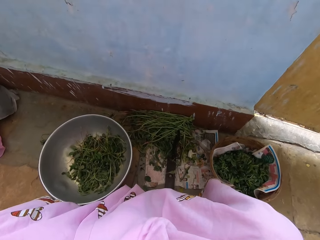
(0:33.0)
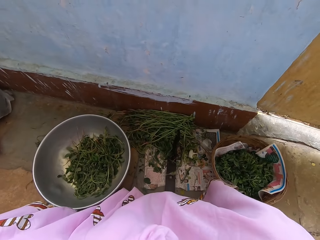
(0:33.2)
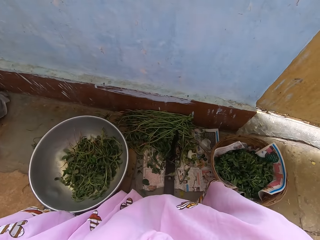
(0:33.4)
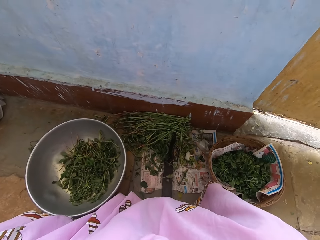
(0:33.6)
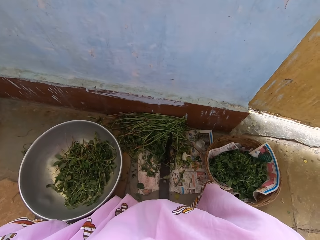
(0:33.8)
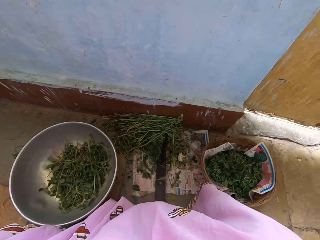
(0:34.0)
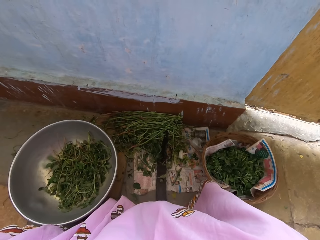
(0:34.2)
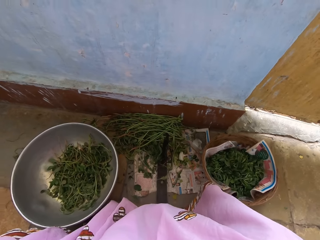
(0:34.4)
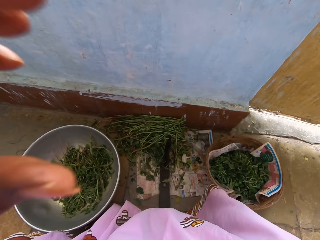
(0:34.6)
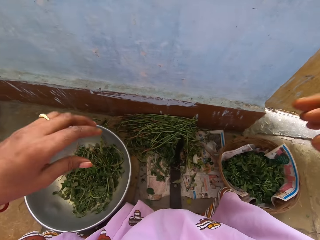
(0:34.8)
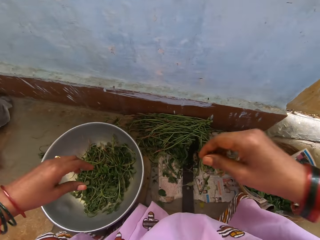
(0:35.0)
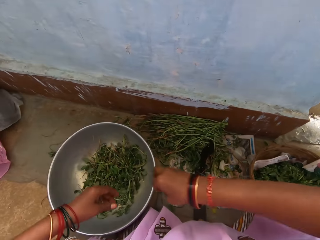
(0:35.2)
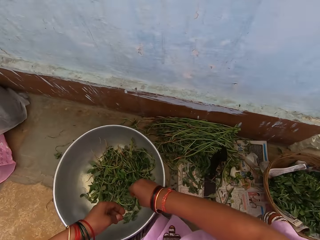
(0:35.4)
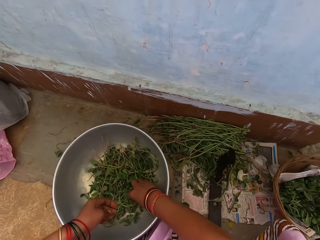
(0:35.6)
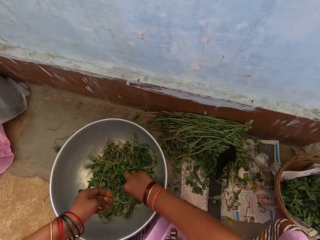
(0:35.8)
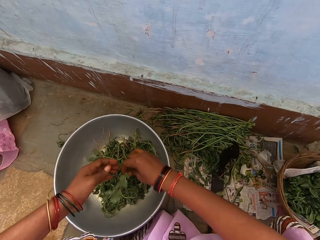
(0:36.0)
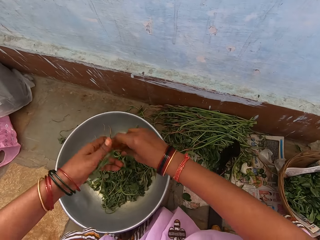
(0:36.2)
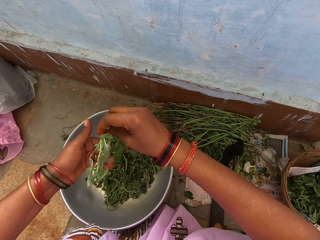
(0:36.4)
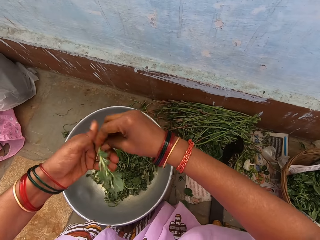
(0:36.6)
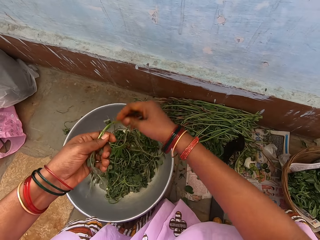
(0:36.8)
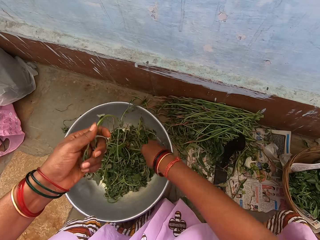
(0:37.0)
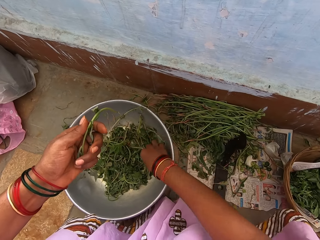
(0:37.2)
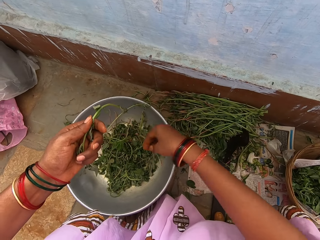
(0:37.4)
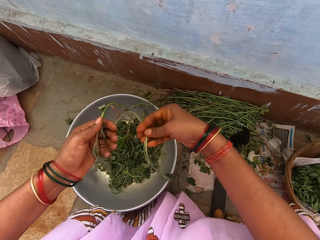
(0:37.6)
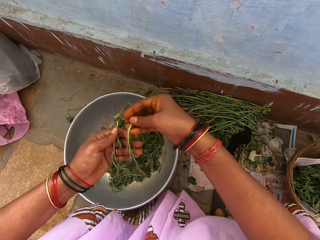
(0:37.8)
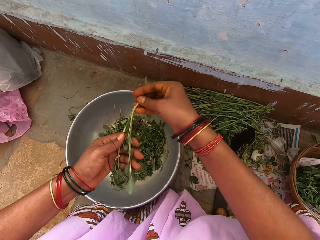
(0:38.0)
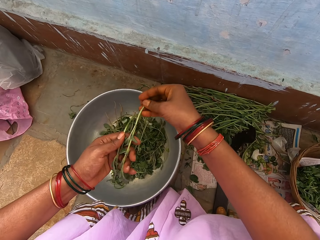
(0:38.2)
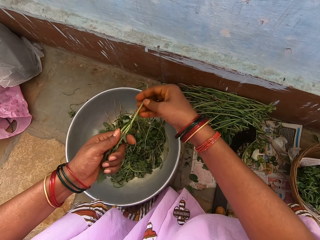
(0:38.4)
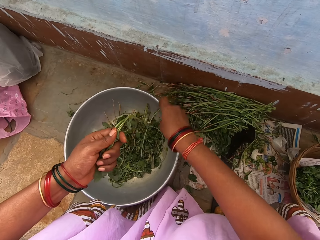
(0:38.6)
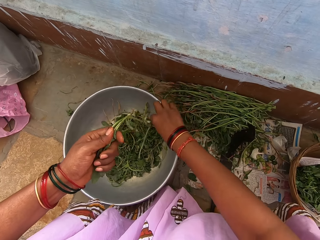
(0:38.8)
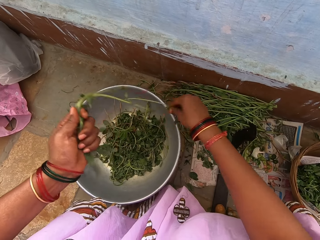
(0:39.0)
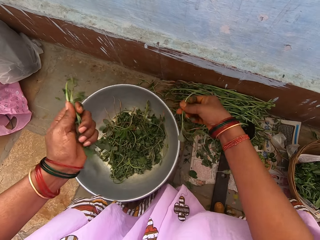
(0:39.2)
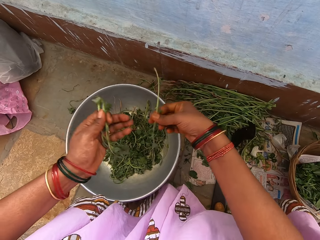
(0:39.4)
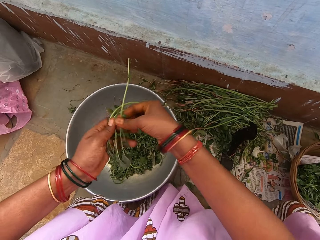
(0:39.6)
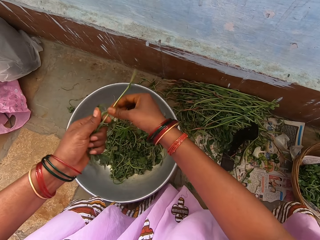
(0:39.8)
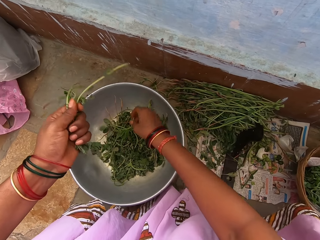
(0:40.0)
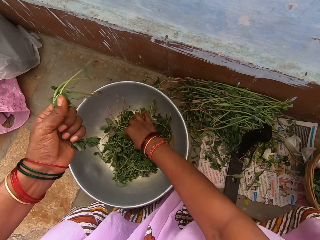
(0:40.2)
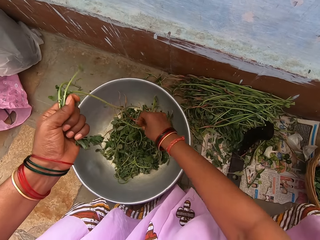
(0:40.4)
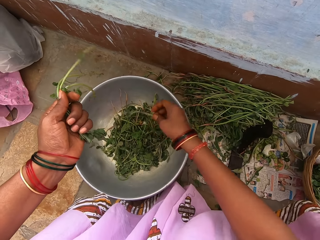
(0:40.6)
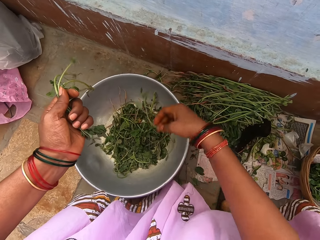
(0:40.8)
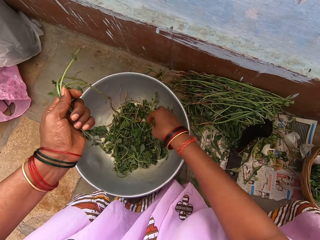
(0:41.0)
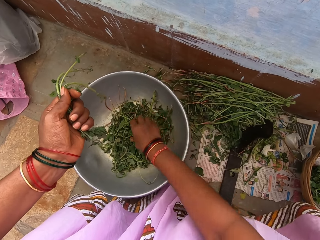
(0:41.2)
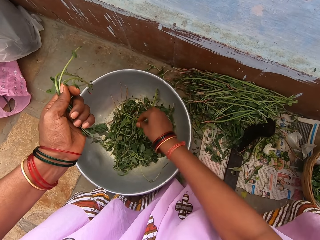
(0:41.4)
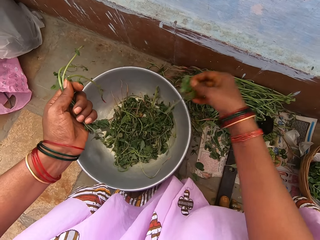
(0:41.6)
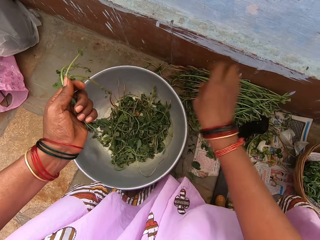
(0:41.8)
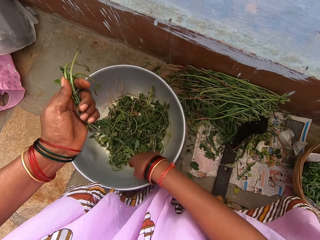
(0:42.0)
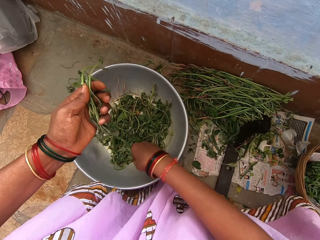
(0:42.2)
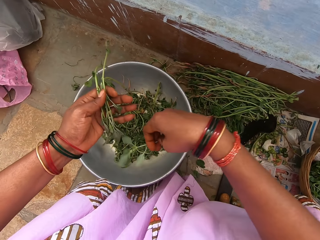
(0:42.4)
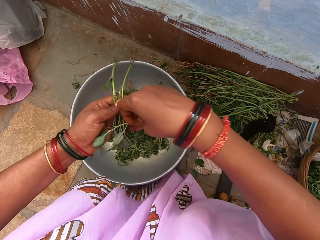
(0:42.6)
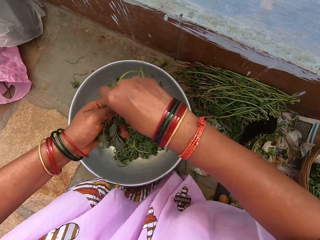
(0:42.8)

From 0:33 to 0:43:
The camera wearer prepares greens. He puts down his hand. He picks up the vegetables. He puts the vegetable in the other hand. He takes the vegetable. He puts the vegetable in the other hand. He takes the vegetable. He puts the vegetable in the other hand. He takes the vegetable.

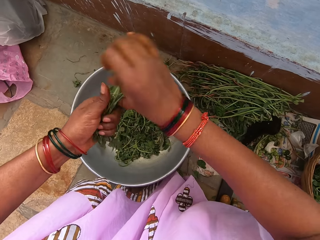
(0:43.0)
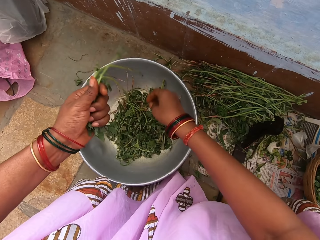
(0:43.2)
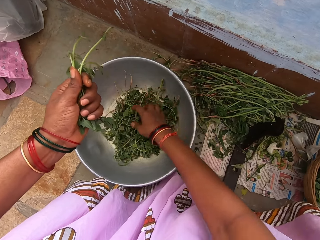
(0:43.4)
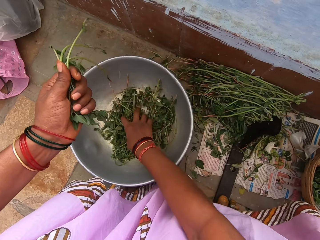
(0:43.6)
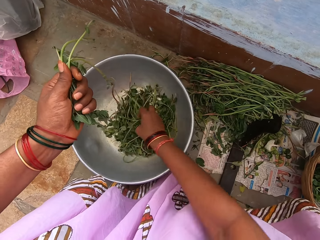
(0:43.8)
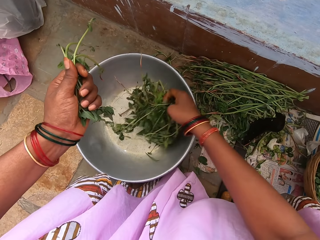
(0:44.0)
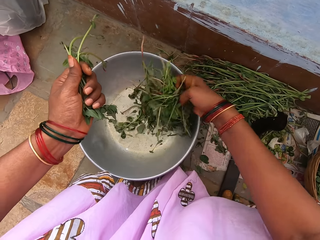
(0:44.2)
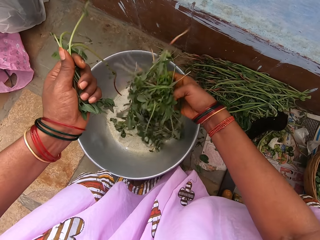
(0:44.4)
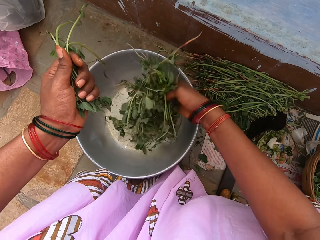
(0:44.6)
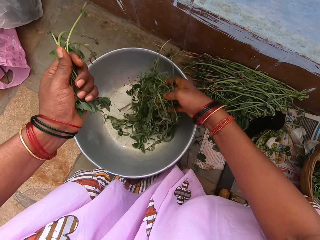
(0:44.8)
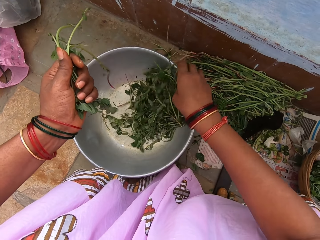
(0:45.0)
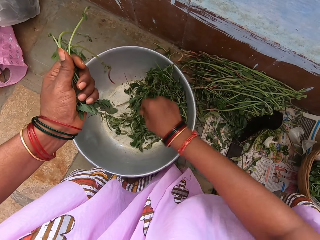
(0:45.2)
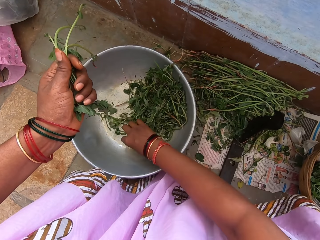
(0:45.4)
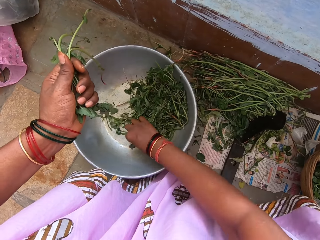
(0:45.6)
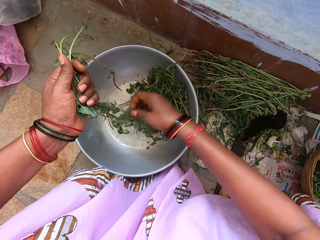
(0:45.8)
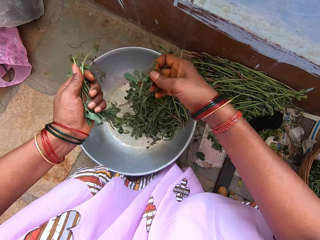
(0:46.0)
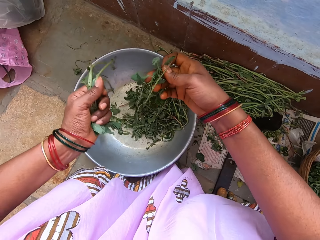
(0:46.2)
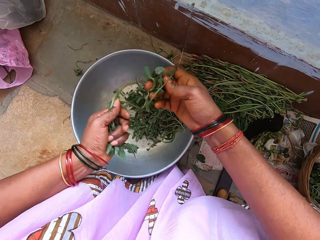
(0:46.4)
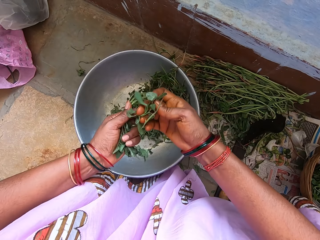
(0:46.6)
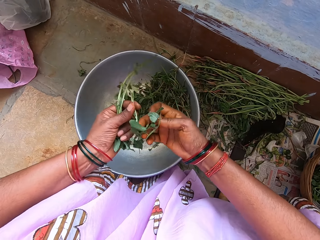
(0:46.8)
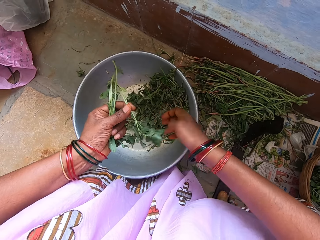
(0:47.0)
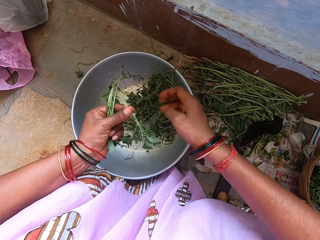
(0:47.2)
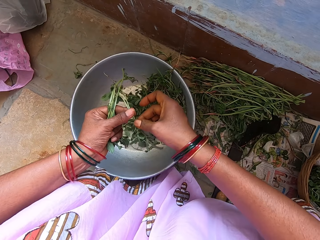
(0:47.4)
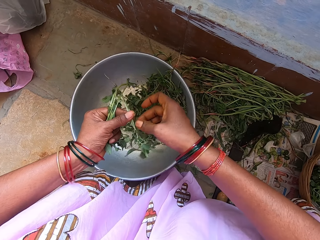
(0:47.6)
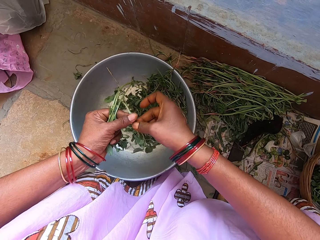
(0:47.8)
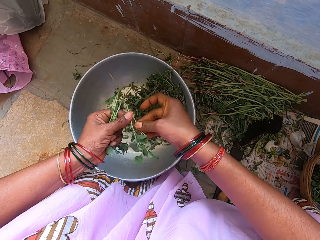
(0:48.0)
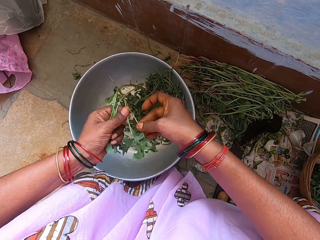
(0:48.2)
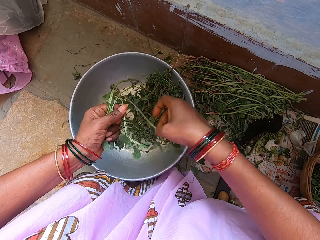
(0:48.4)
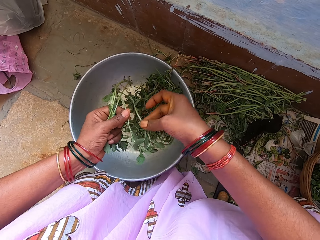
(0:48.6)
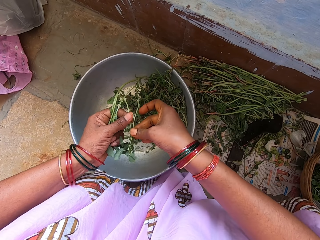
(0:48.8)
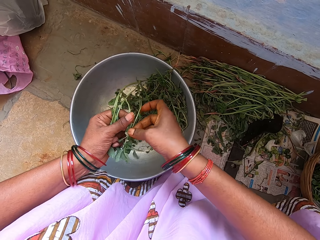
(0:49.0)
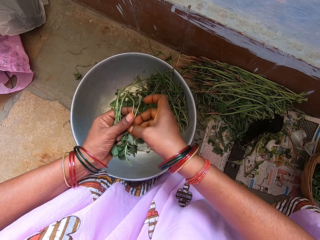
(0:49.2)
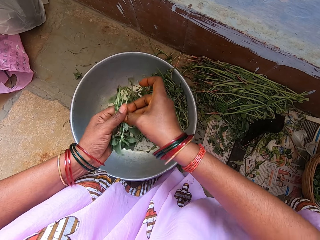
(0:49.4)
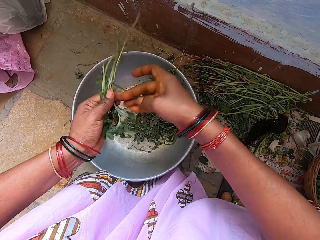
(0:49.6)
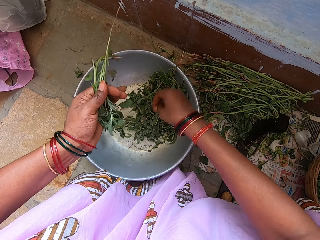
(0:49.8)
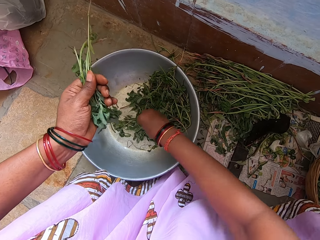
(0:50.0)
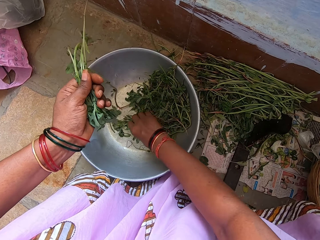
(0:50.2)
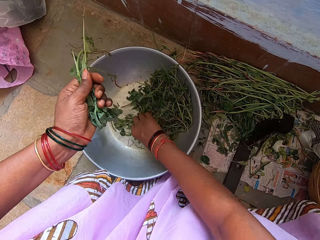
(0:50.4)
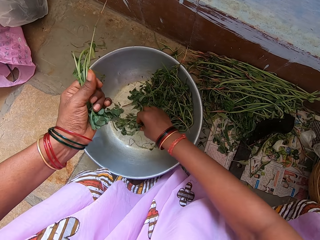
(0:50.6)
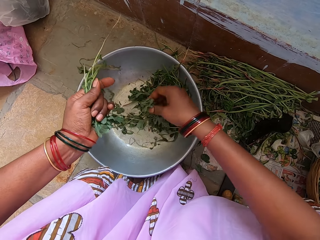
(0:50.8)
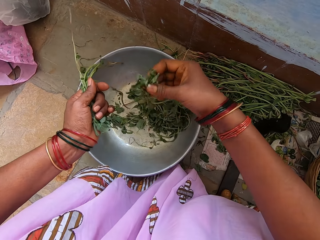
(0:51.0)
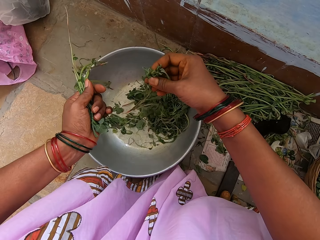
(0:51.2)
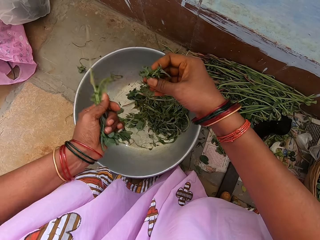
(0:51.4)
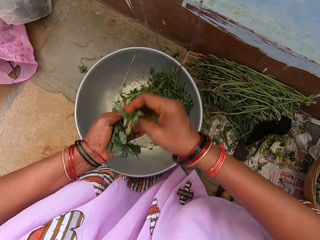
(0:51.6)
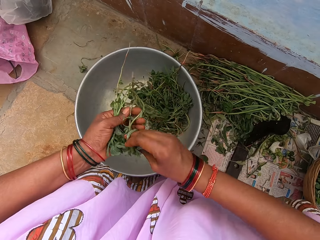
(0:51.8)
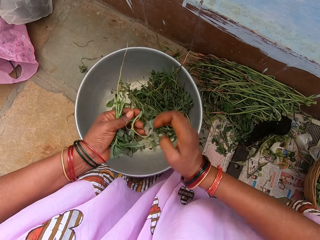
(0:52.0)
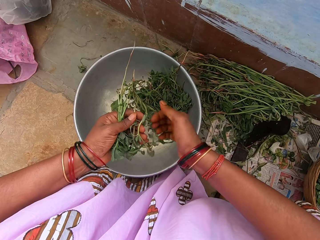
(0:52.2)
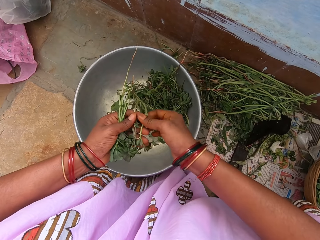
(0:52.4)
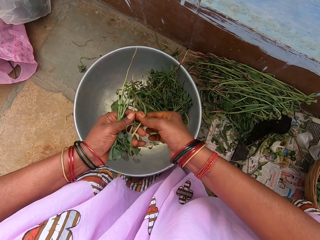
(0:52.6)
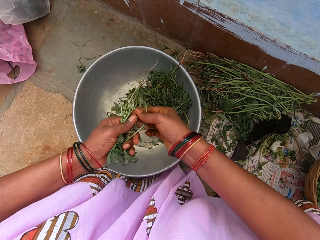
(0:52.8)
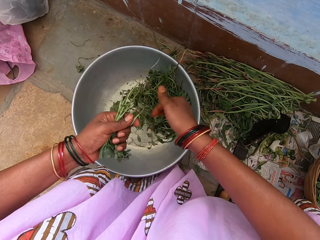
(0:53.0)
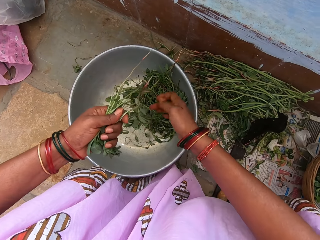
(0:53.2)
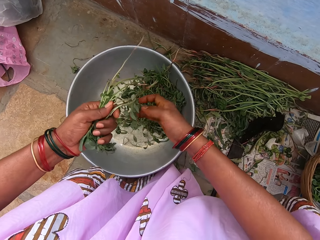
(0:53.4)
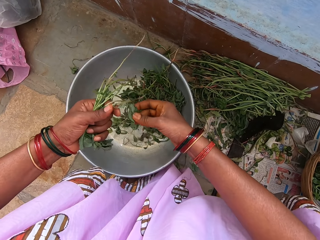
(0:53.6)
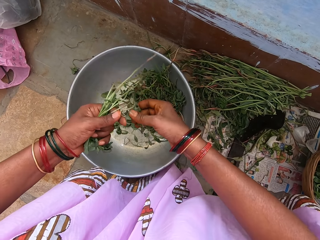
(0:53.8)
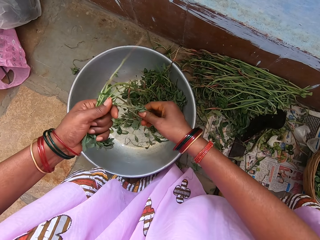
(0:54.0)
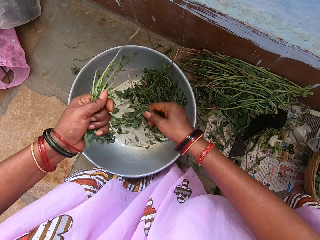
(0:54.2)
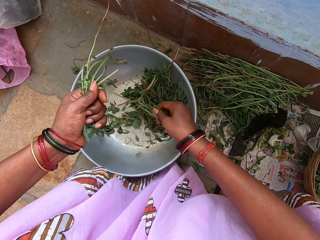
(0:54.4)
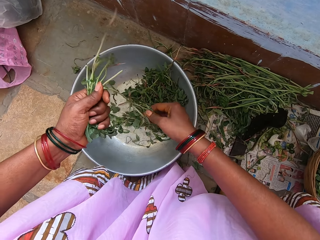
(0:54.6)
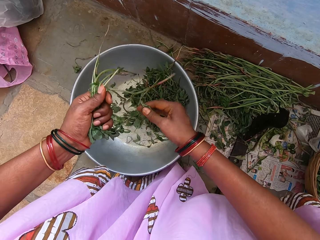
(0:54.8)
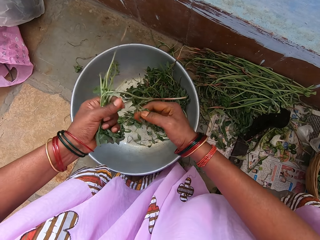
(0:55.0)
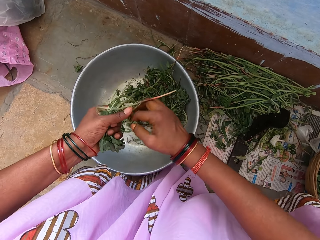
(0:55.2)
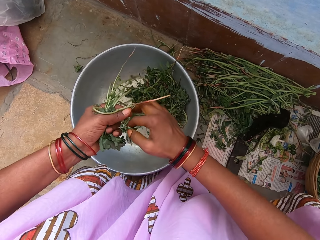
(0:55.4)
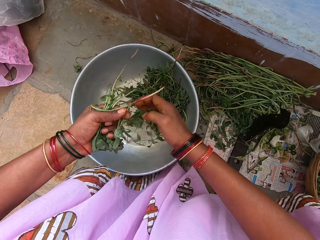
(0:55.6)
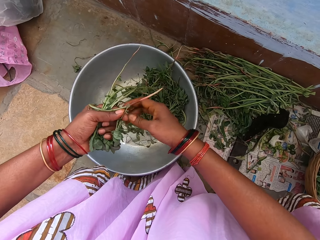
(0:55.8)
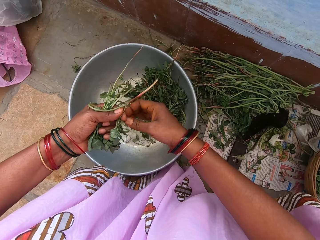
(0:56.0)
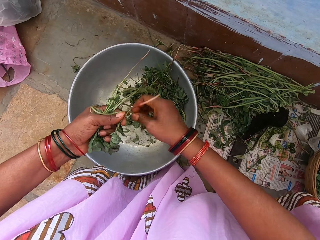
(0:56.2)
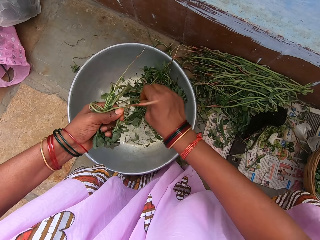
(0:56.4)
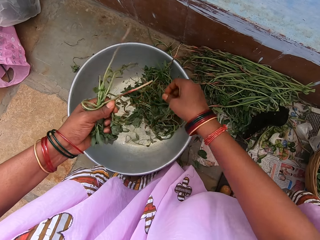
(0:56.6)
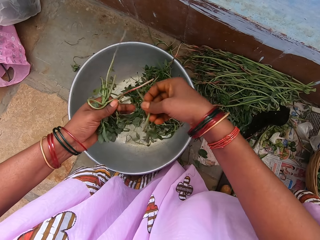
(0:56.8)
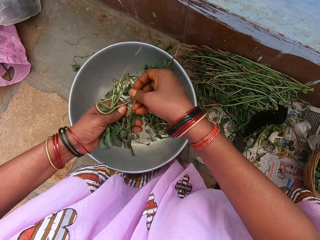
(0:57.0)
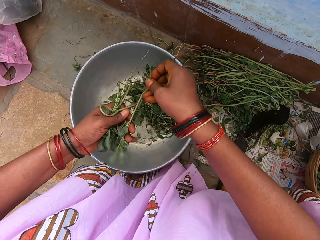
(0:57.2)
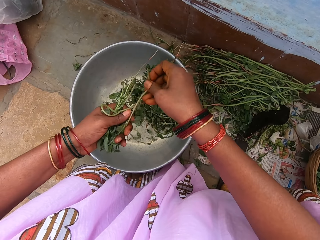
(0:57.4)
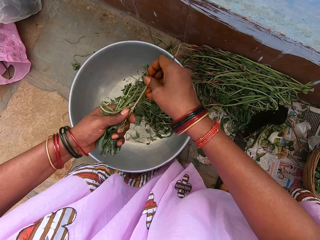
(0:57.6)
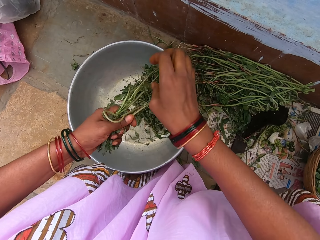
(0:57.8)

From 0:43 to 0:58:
The camera wearer puts the vegetable in the other hand. They take the vegetables. They put down the vegetables. They take the vegetables. They put the vegetable in the other hand. They take the vegetables. They put the vegetable in the other hand.
